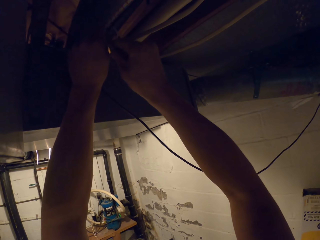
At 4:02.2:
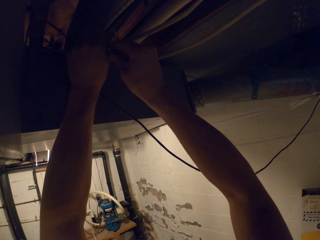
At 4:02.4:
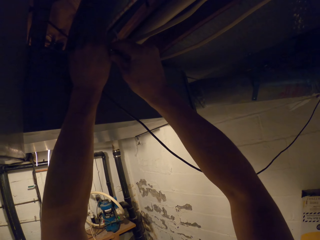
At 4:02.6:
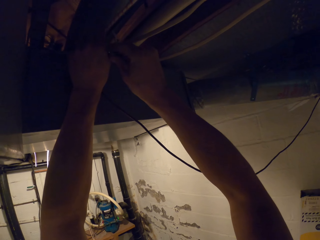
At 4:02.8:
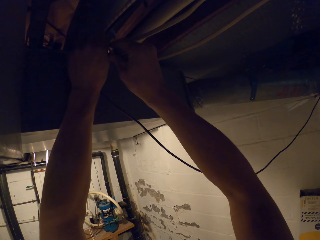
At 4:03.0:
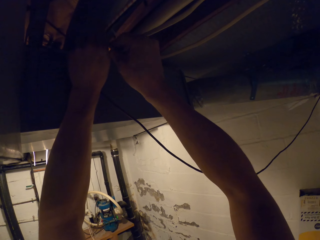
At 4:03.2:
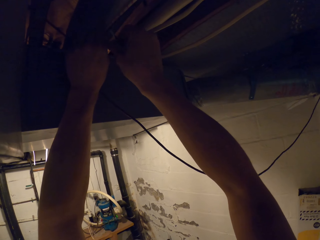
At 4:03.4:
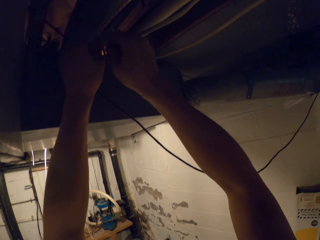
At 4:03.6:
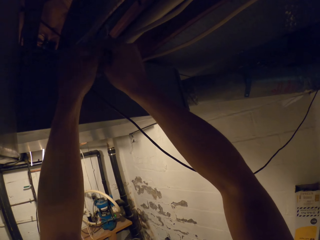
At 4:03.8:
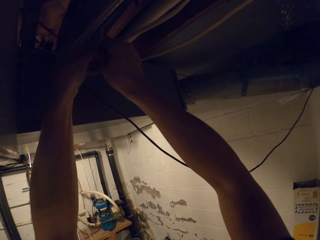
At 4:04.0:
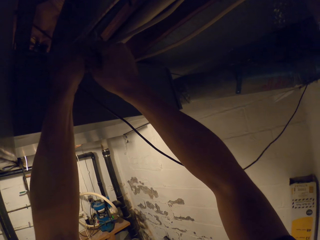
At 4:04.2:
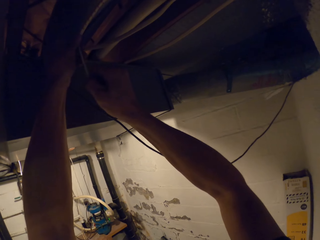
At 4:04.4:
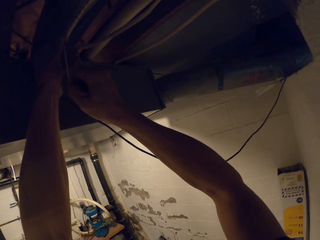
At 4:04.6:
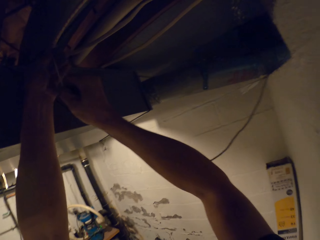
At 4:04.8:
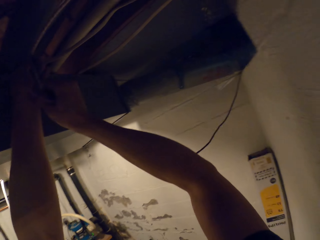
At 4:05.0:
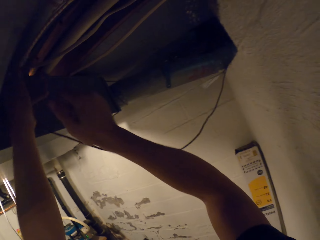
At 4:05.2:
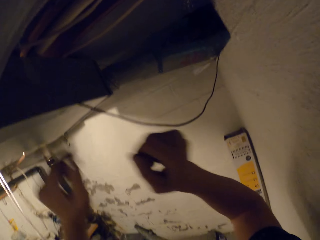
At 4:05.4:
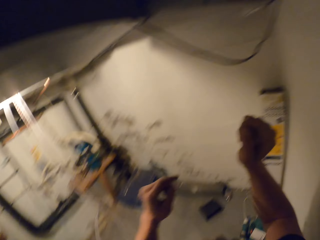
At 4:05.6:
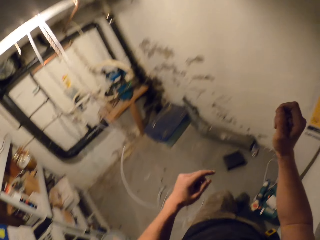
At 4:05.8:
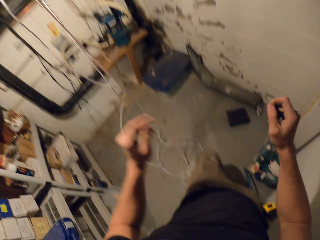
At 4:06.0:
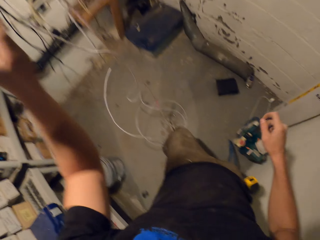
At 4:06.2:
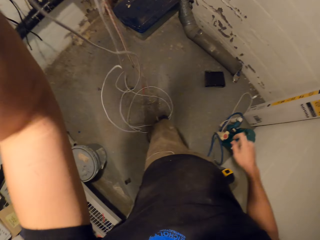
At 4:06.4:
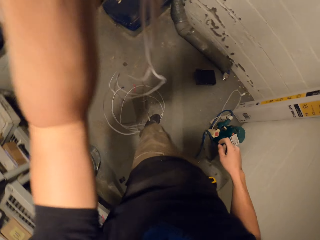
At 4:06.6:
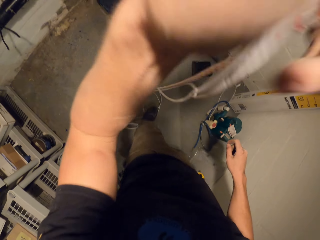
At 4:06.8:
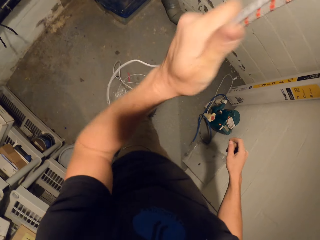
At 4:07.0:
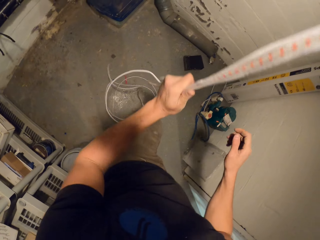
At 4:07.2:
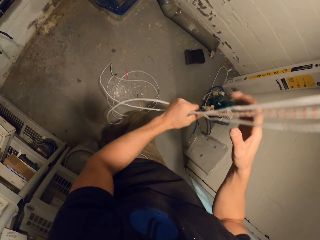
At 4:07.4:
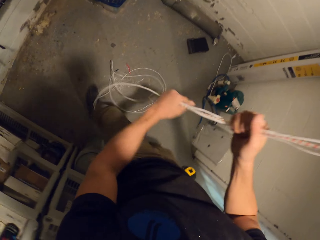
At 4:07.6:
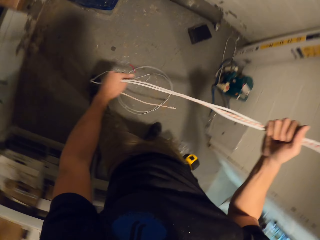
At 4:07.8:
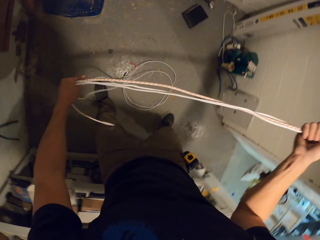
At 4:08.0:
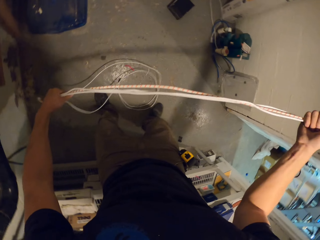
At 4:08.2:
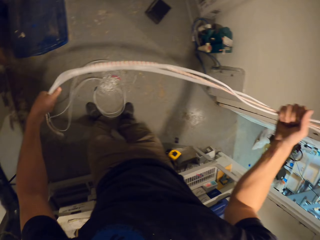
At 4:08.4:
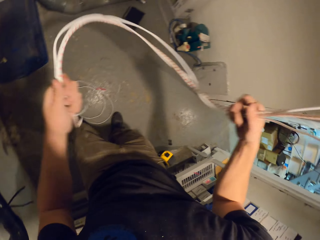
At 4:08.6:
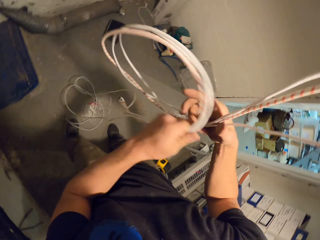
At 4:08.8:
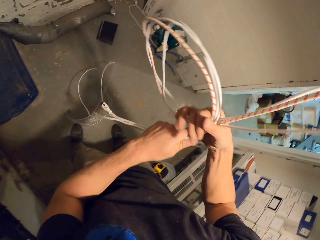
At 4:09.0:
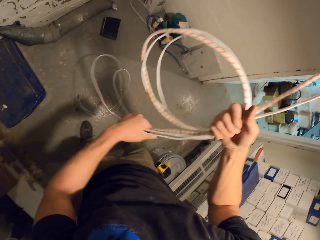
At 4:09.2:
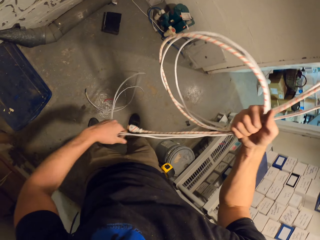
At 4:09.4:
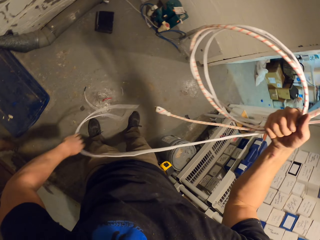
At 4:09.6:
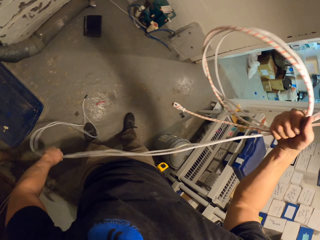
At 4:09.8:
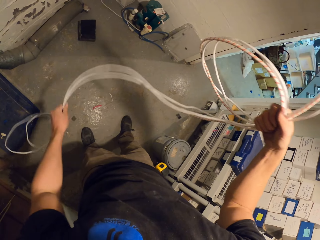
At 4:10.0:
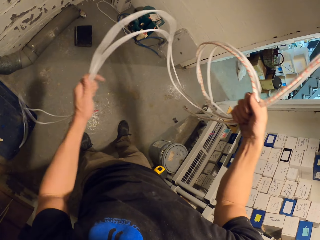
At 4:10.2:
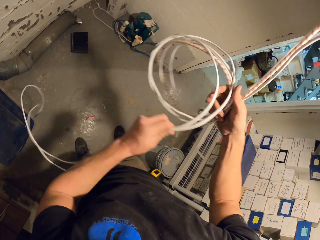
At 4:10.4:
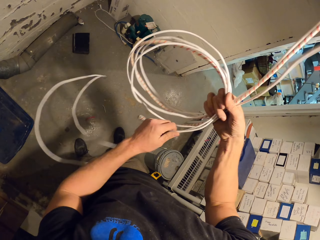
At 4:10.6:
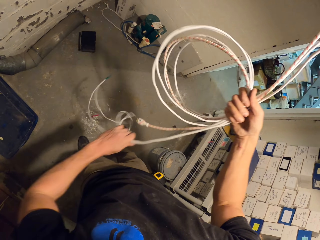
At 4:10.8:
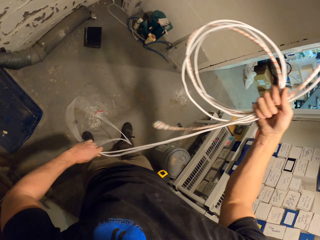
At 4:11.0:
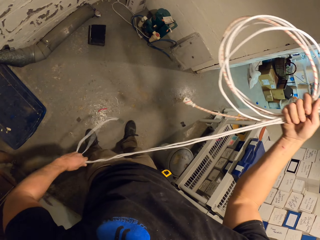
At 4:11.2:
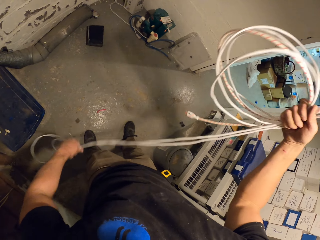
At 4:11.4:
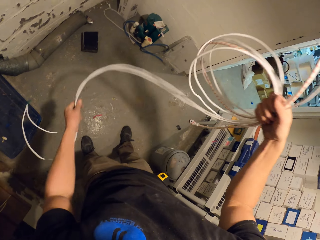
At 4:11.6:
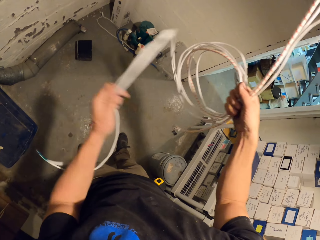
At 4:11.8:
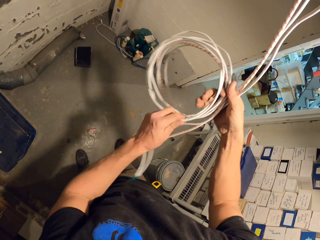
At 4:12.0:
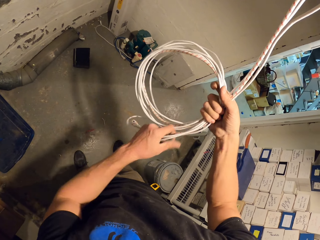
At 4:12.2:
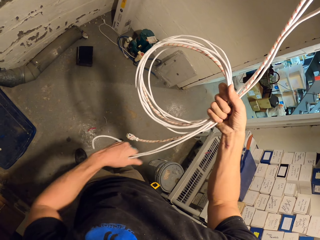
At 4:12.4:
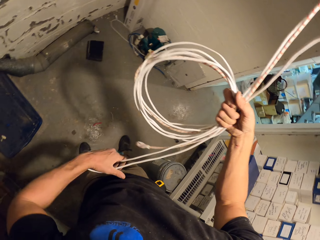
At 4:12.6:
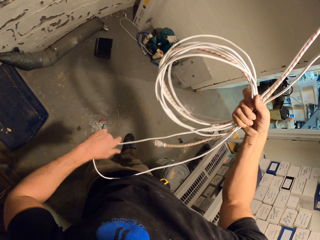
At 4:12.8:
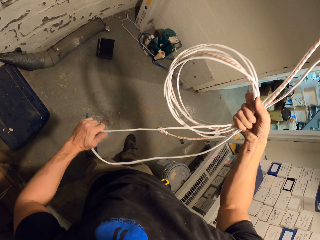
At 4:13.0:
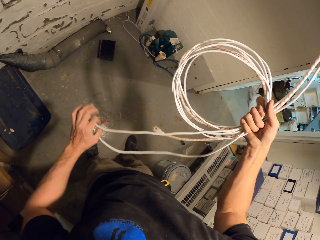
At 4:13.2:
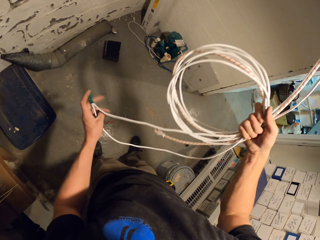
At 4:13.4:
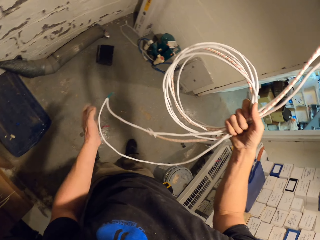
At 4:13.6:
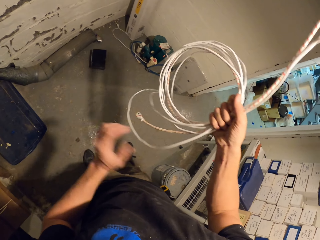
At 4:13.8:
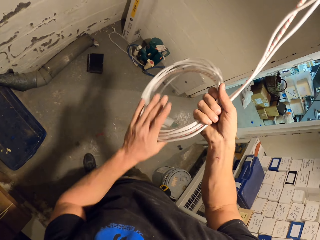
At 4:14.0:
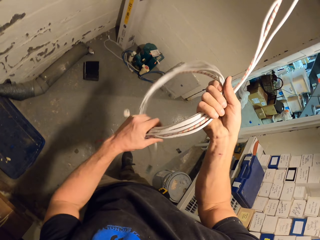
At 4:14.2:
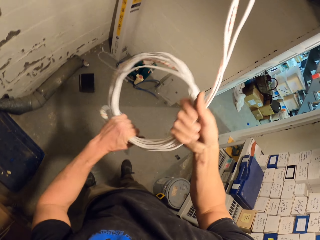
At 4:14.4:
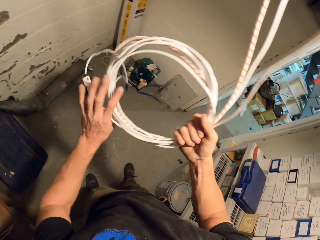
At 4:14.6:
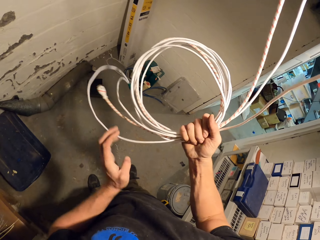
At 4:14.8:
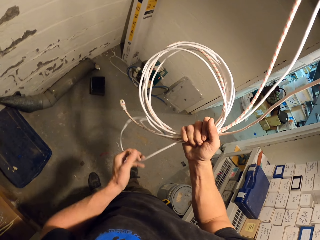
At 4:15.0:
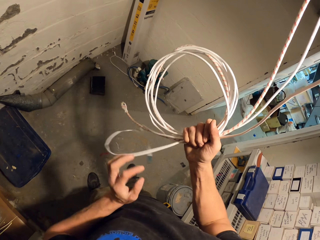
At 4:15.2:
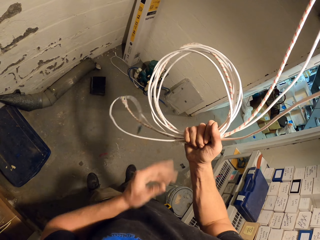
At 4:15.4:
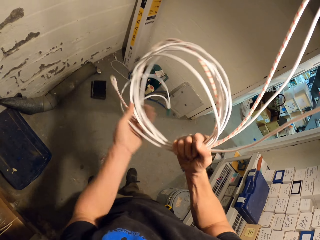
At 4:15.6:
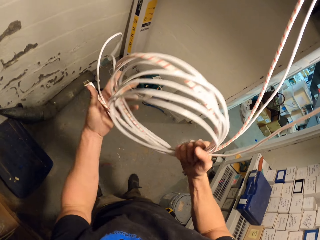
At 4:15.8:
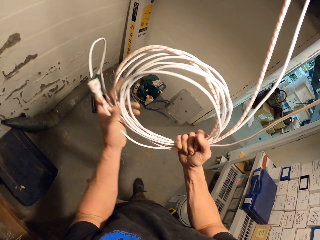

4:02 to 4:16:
The camera wearer walks in the room. They pull cables. They hold the cables. They roll the cables on the right hand. They pull the cables. They fold the cables. They roll the cables on the right hand. They pull the cables. They roll the cables on the right hand. They pull the cables.

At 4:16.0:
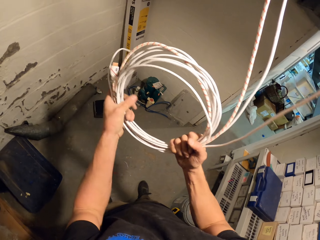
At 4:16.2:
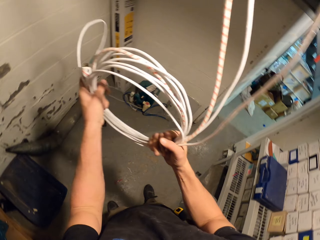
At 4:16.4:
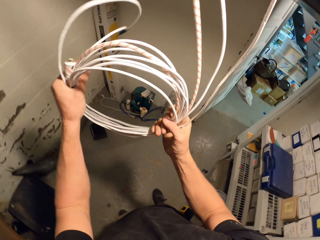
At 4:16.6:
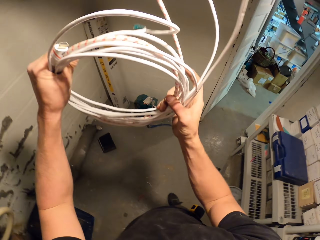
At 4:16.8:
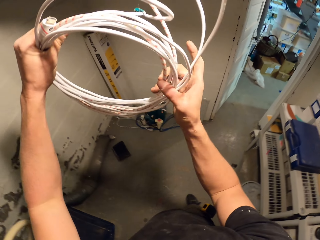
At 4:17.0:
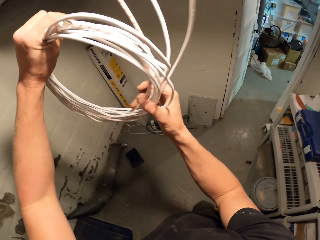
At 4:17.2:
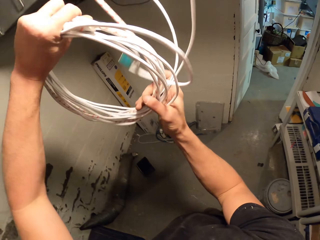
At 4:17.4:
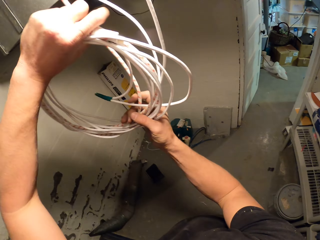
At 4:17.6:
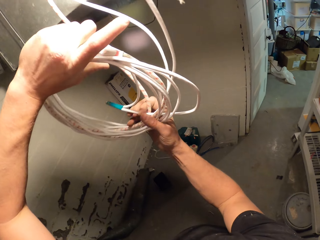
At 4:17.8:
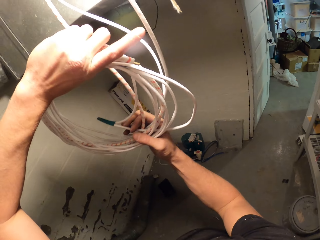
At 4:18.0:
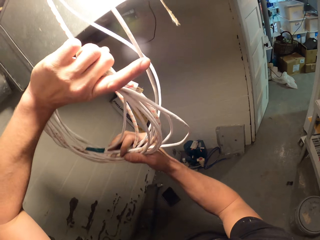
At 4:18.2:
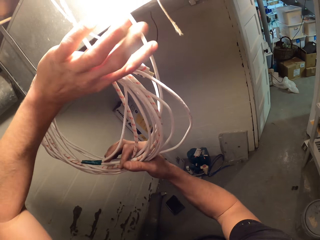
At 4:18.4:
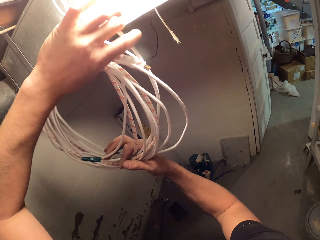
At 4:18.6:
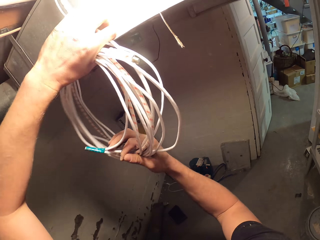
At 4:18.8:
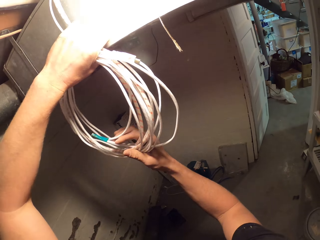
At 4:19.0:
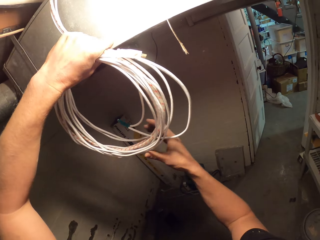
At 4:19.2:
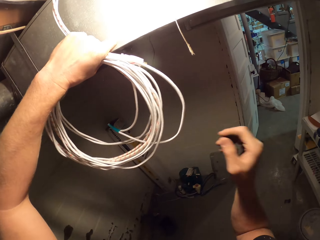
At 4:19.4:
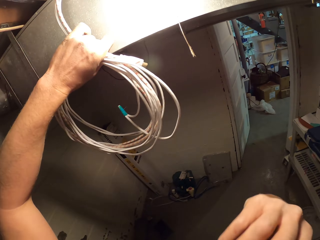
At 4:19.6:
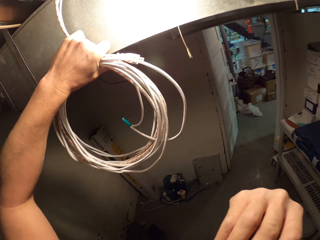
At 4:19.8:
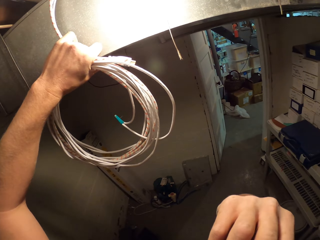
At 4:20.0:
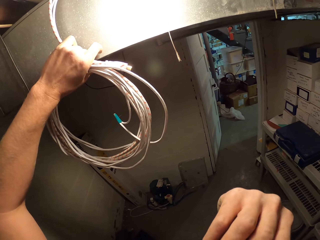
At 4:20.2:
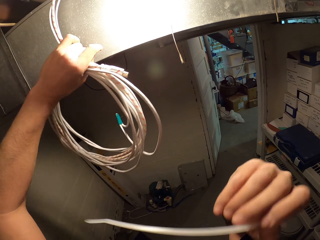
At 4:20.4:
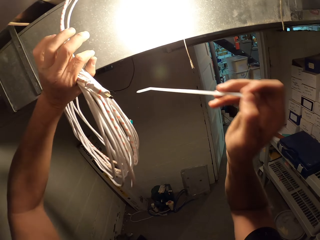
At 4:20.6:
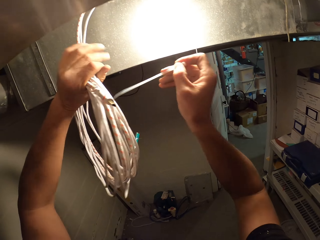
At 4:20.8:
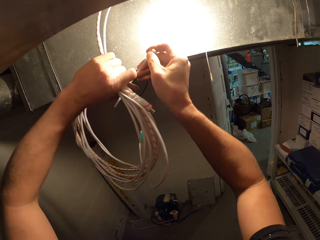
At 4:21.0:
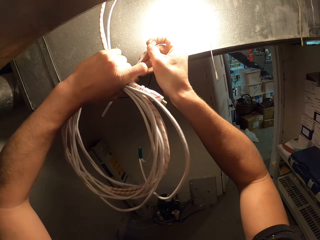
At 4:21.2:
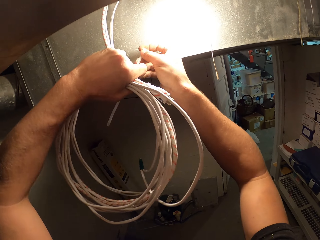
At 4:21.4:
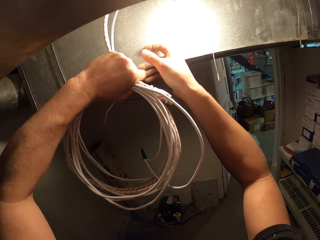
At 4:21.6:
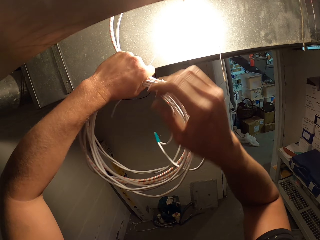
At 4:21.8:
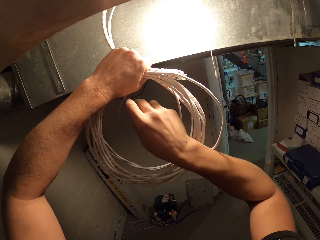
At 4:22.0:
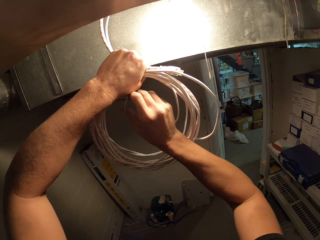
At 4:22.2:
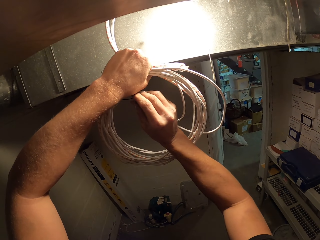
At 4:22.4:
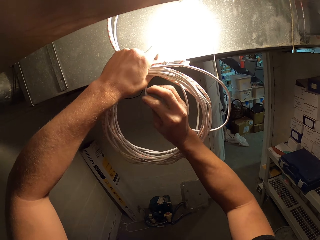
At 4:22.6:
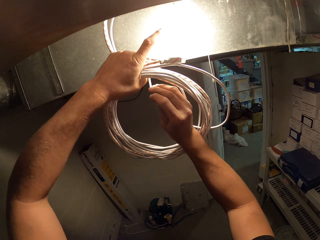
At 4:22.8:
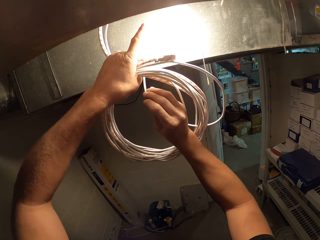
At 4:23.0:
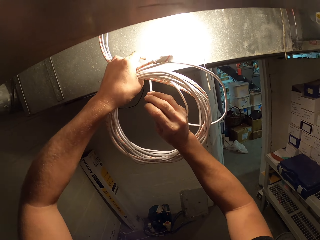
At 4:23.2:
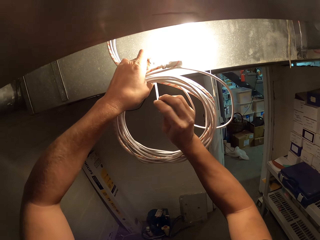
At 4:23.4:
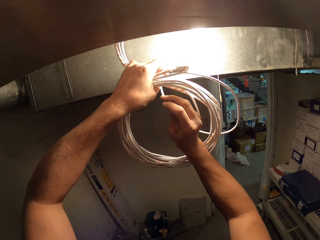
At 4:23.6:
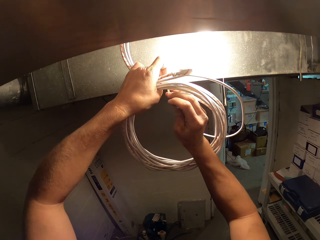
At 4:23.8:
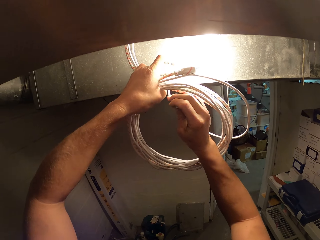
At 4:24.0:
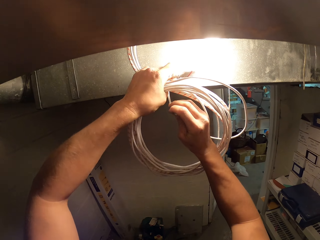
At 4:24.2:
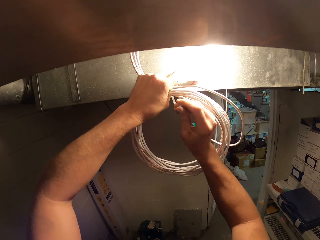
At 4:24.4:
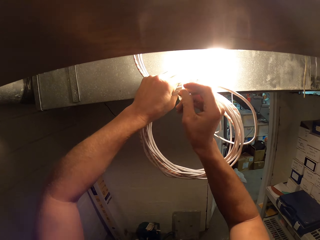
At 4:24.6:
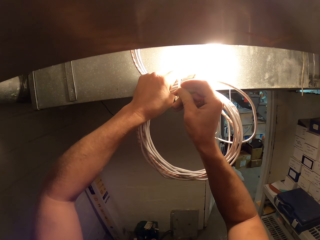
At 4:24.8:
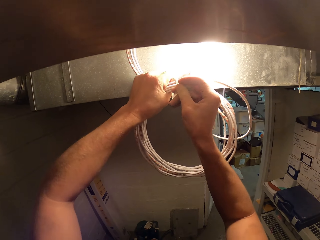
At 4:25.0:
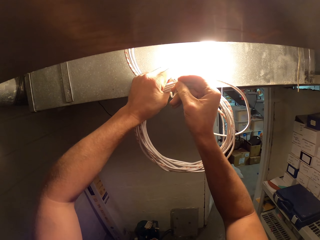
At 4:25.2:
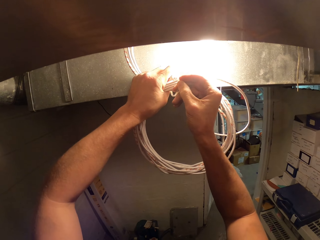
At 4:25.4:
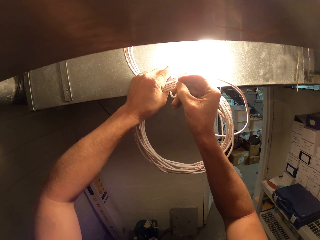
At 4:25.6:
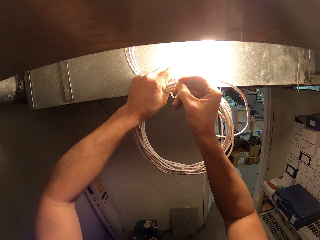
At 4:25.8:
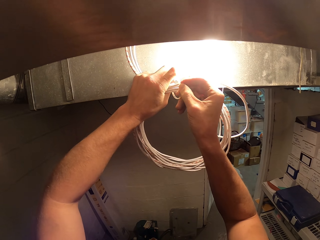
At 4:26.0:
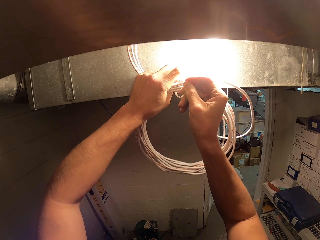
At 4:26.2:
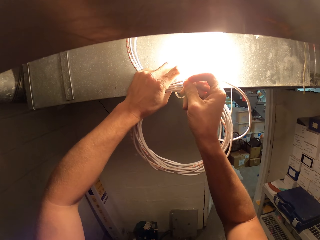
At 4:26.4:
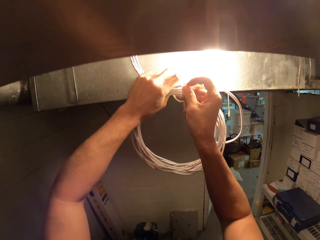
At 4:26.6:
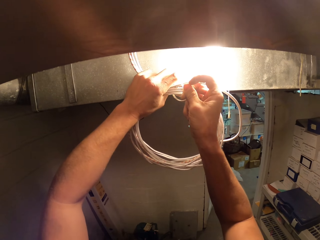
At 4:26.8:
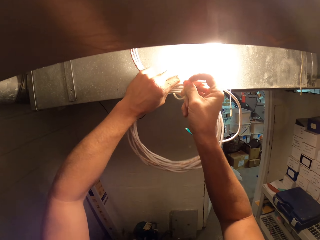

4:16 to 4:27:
The camera wearer rolls the cables. They take a cable tie. They tie the cables with the cable tie.
